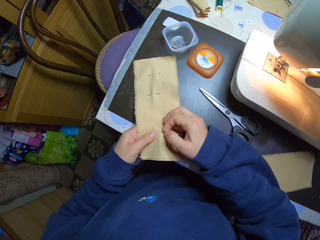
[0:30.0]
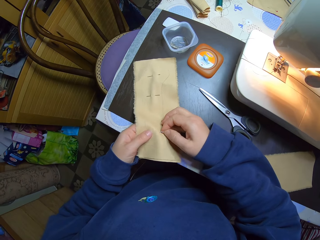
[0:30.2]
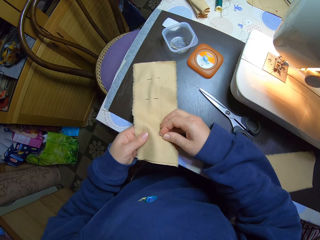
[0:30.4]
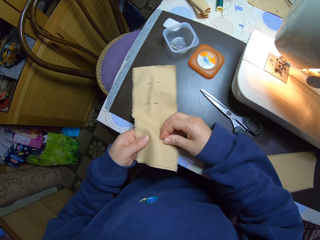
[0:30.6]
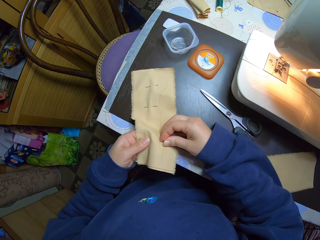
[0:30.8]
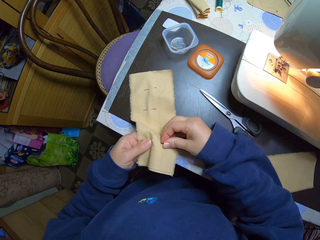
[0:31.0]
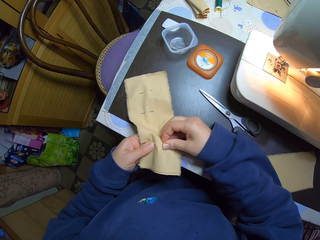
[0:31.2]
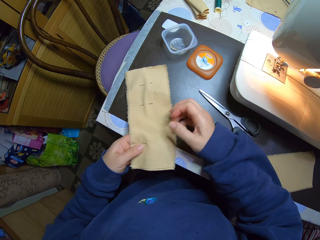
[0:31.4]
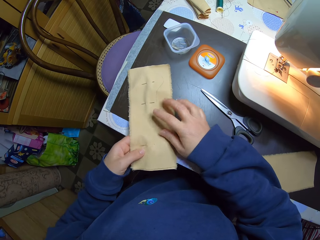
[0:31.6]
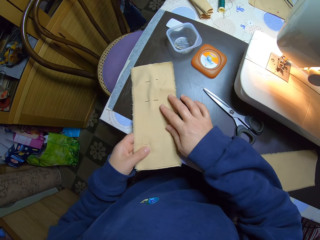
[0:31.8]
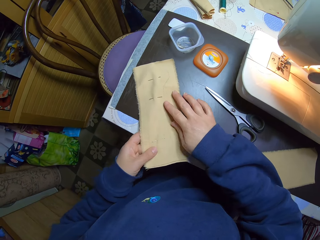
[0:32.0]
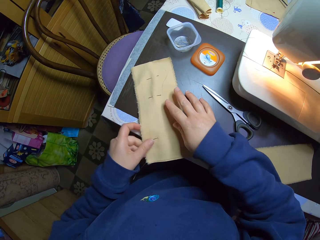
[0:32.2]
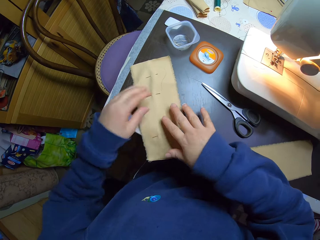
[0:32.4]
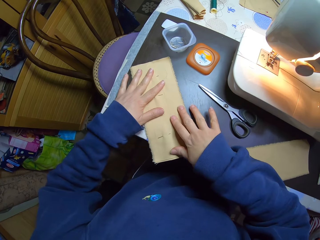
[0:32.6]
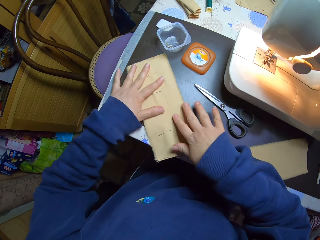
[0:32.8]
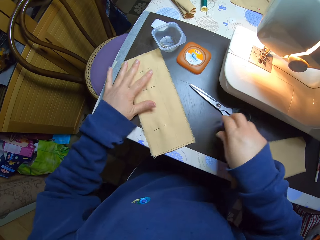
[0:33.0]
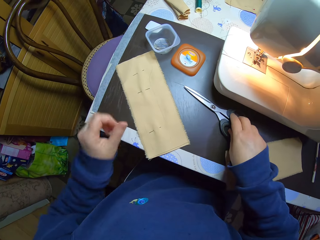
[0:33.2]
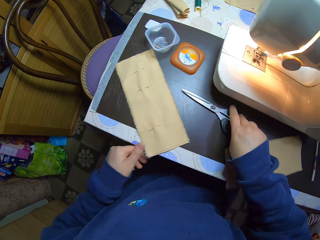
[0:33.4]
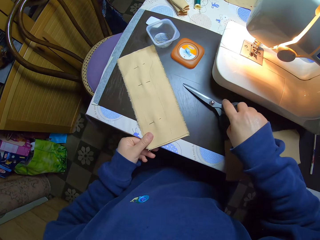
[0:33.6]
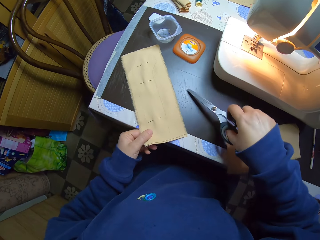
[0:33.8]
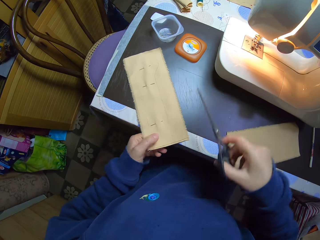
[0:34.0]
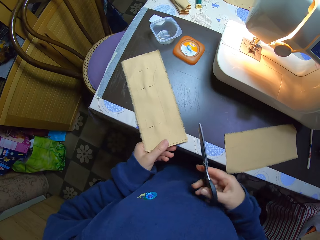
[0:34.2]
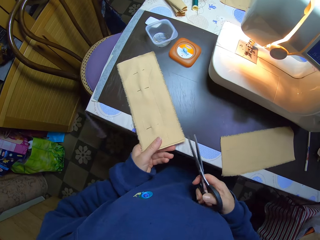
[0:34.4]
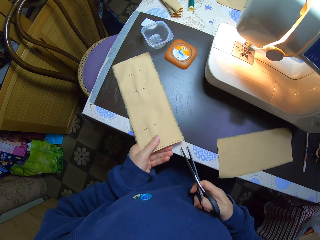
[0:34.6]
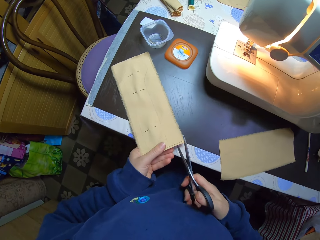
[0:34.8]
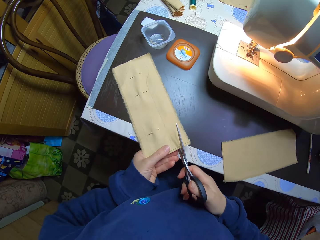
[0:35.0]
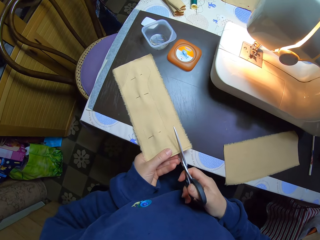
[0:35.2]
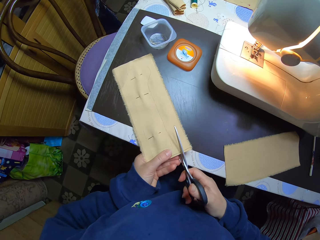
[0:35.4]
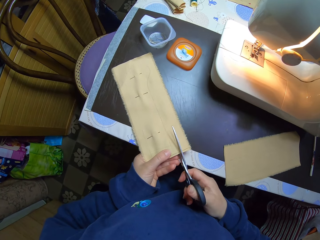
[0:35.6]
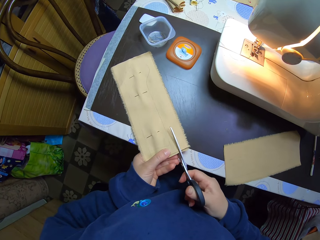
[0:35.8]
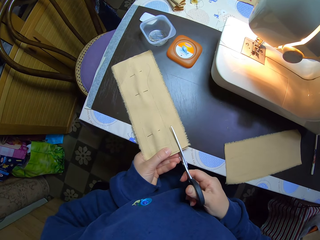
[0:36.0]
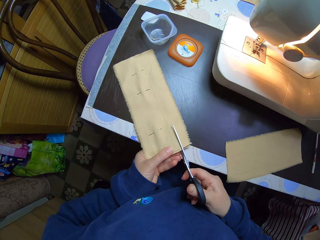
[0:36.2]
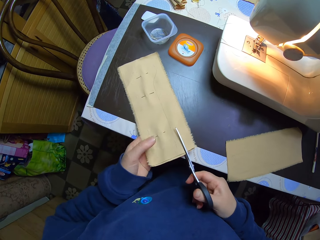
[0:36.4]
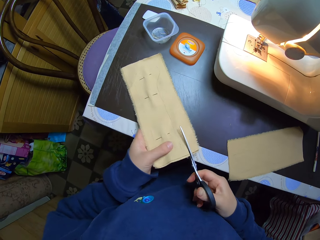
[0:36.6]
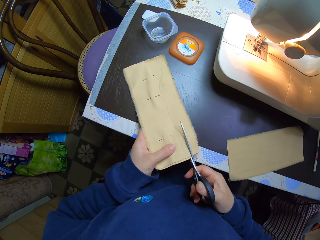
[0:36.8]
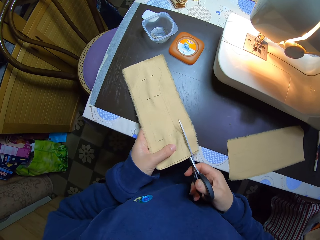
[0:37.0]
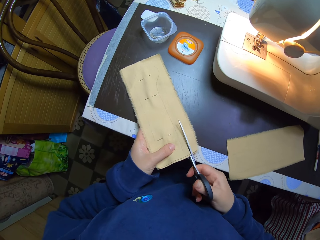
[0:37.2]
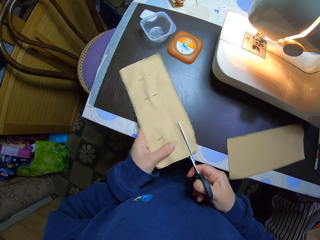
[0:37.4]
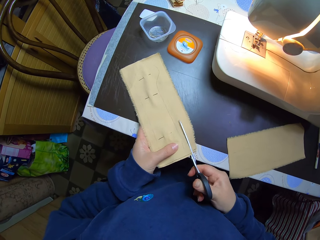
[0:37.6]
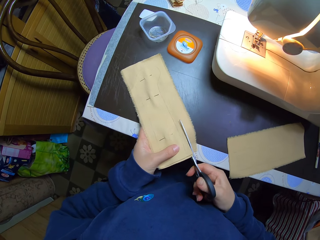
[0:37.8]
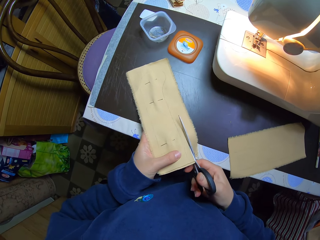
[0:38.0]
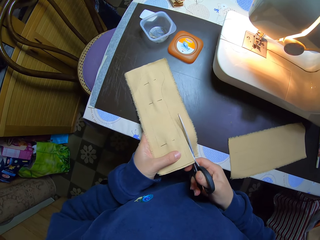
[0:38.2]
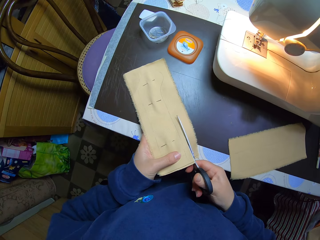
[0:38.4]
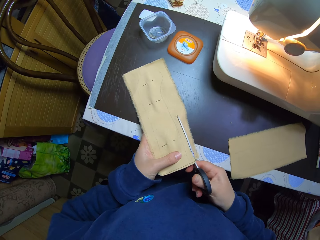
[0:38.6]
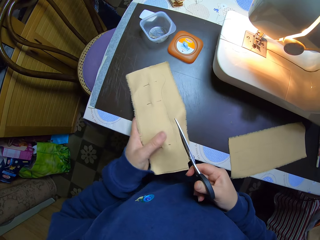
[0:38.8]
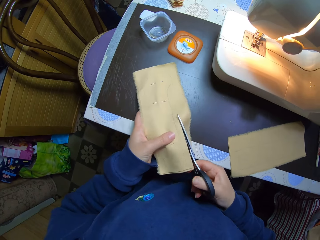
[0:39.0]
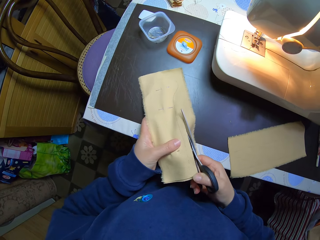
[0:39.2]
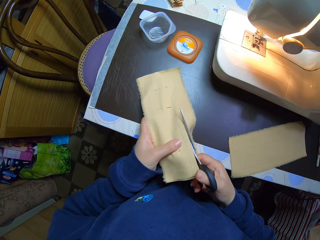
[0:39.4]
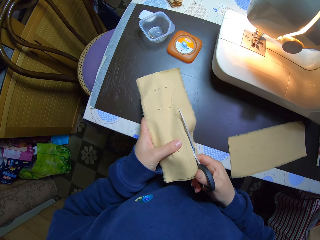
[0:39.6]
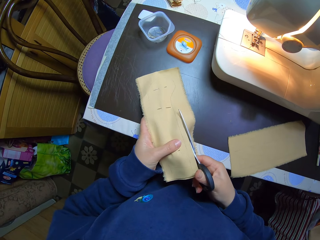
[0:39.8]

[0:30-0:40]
The camera wearer puts the hand on the material. She straightens the material with her hands. She touches the piece of cloth on the table with both hands. She picks a pair of scissors from the table with her right hand. She takes her left hand off the piece of cloth on the table. She holds the piece of cloth on the table with her left hand. She holds the pair of scissors. She cuts around a drawn-out line on the piece of cloth with the scissors in her right hand.

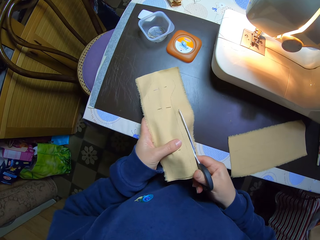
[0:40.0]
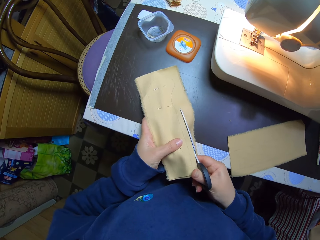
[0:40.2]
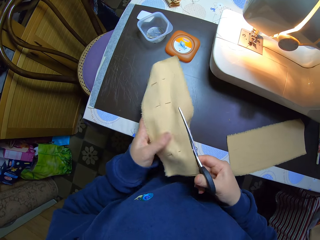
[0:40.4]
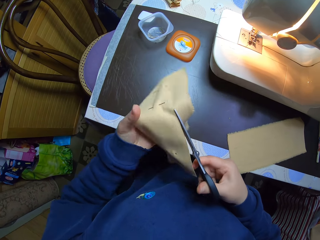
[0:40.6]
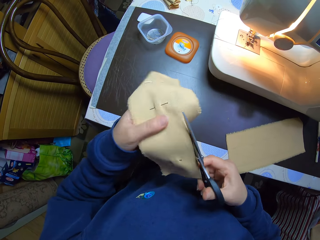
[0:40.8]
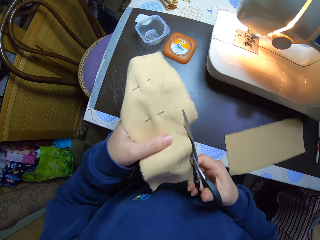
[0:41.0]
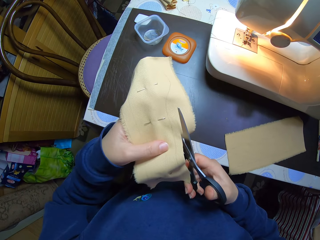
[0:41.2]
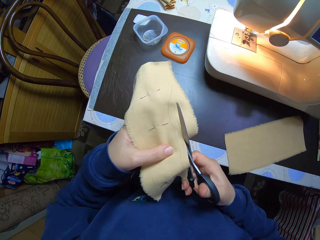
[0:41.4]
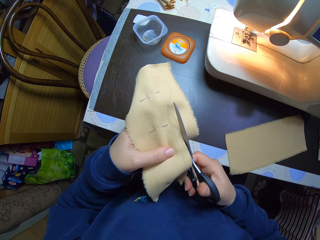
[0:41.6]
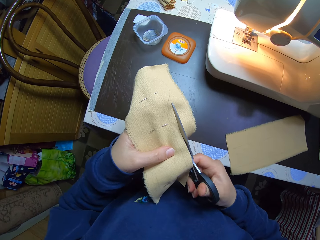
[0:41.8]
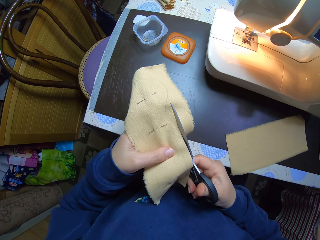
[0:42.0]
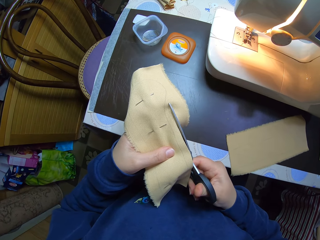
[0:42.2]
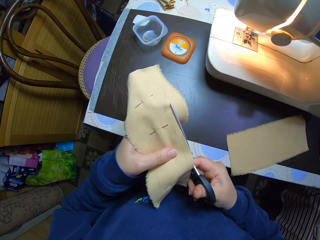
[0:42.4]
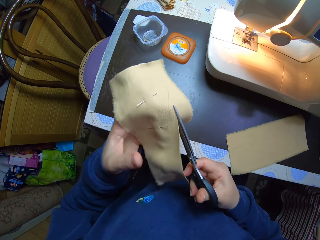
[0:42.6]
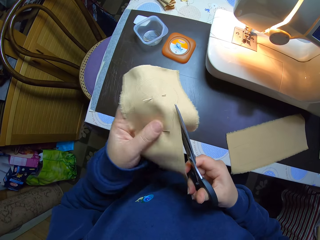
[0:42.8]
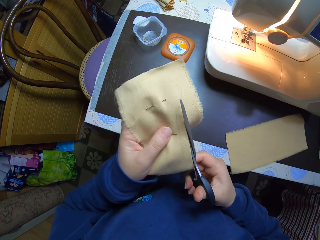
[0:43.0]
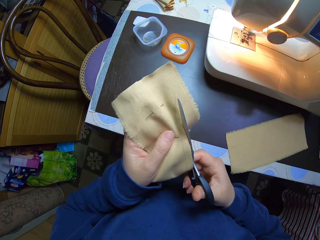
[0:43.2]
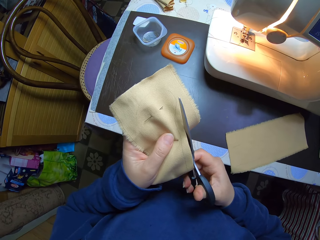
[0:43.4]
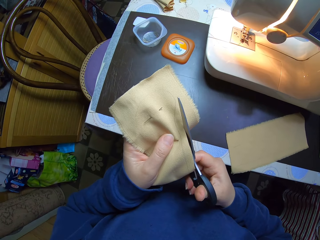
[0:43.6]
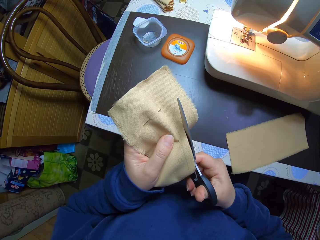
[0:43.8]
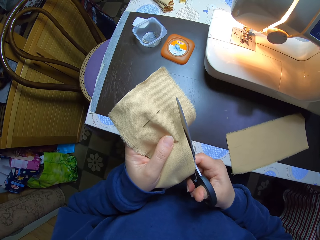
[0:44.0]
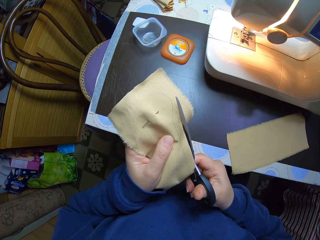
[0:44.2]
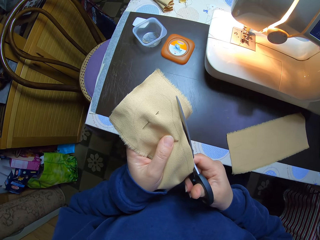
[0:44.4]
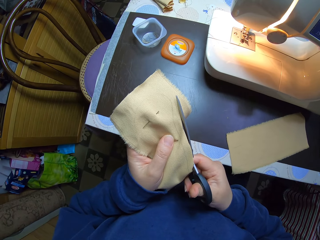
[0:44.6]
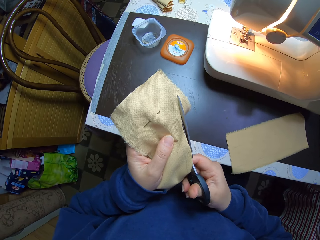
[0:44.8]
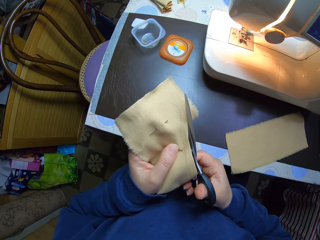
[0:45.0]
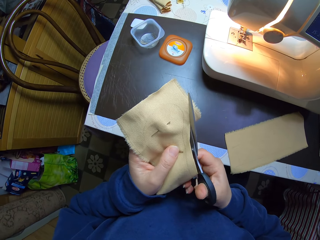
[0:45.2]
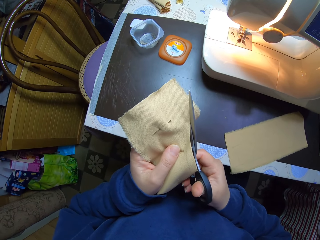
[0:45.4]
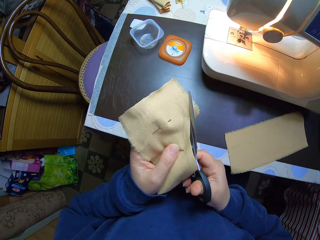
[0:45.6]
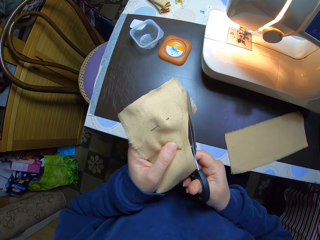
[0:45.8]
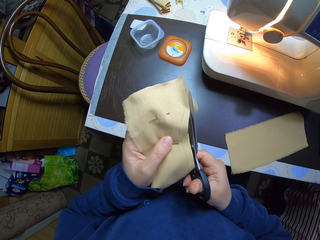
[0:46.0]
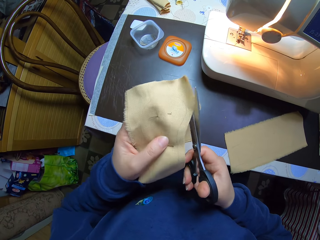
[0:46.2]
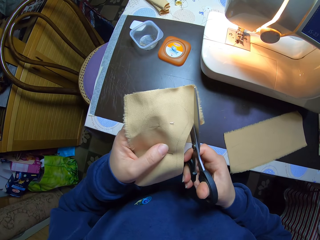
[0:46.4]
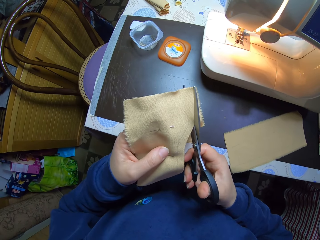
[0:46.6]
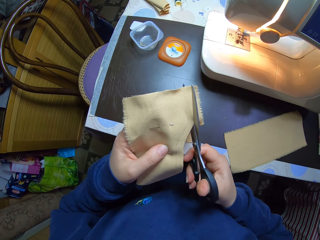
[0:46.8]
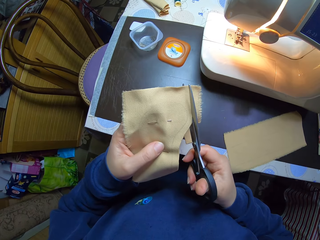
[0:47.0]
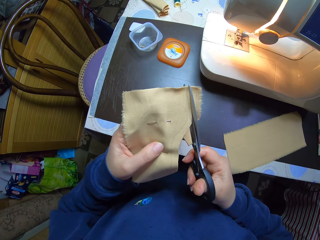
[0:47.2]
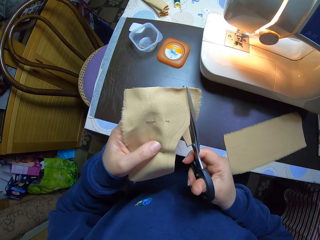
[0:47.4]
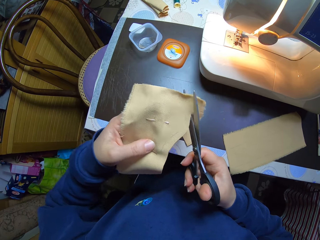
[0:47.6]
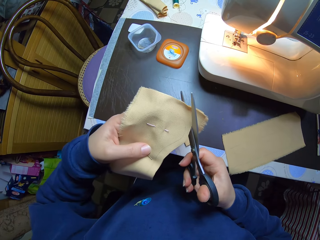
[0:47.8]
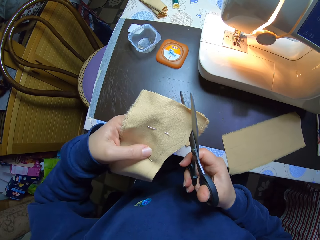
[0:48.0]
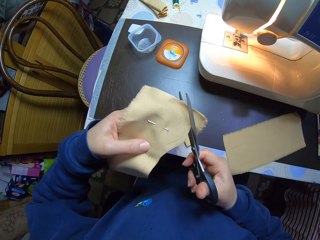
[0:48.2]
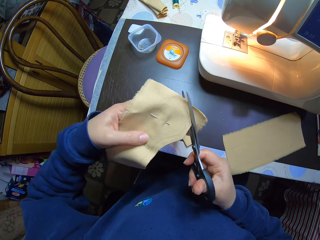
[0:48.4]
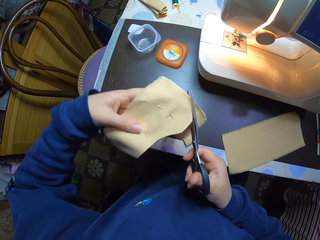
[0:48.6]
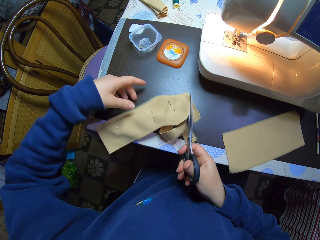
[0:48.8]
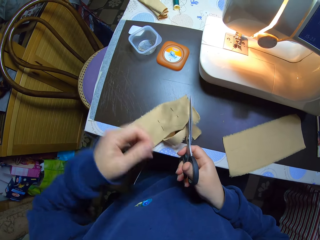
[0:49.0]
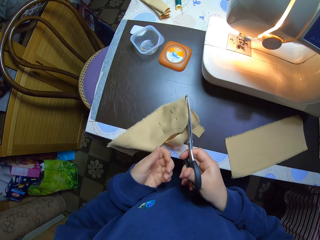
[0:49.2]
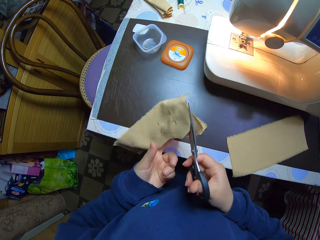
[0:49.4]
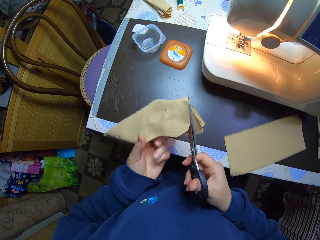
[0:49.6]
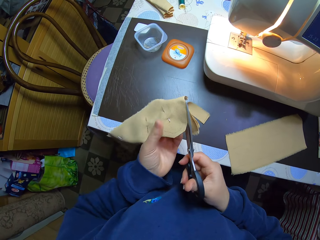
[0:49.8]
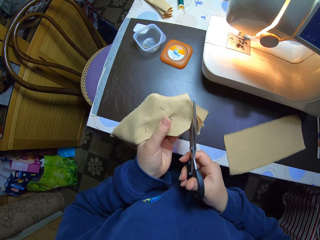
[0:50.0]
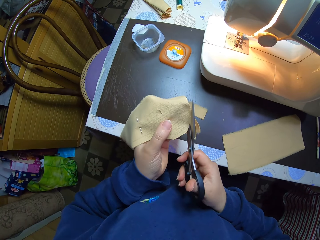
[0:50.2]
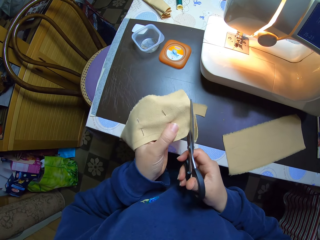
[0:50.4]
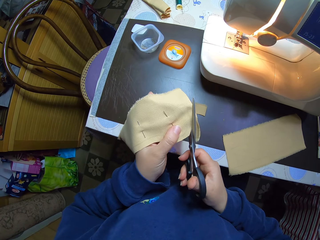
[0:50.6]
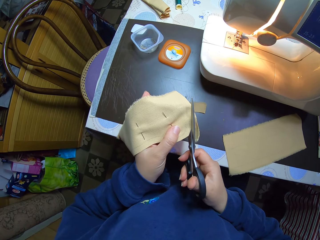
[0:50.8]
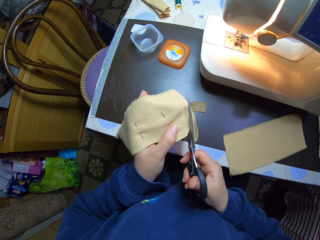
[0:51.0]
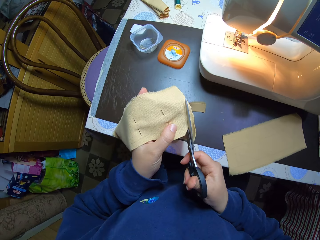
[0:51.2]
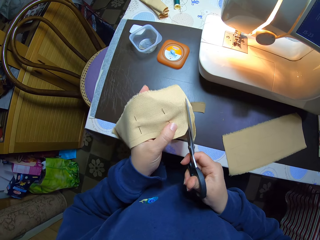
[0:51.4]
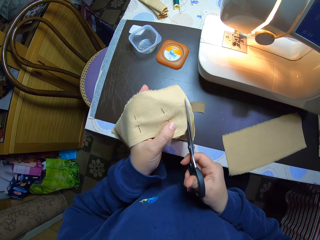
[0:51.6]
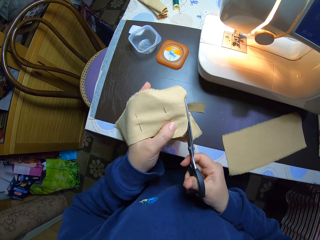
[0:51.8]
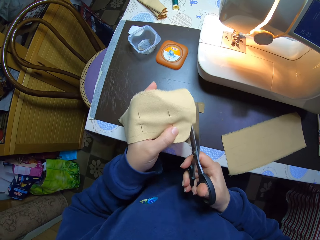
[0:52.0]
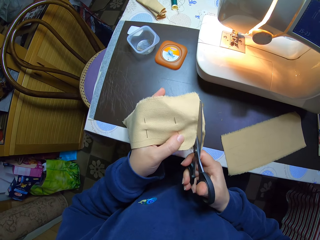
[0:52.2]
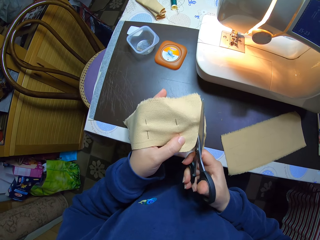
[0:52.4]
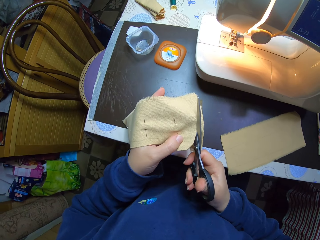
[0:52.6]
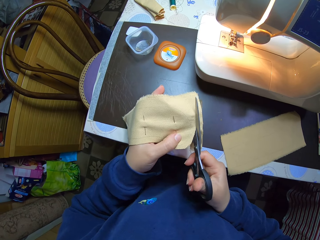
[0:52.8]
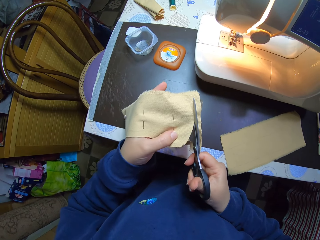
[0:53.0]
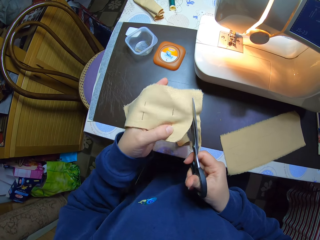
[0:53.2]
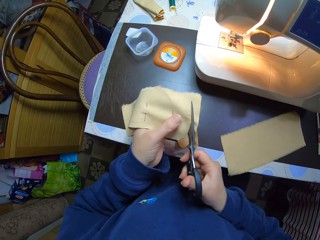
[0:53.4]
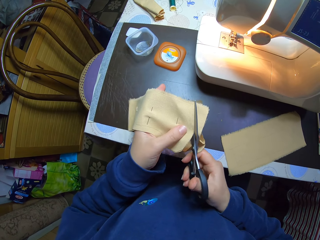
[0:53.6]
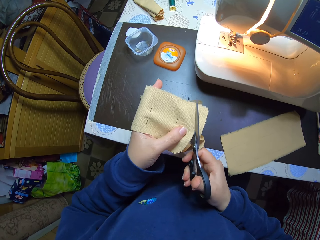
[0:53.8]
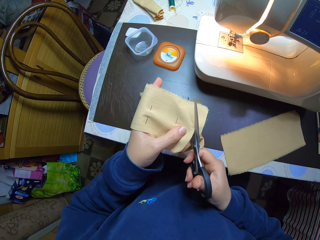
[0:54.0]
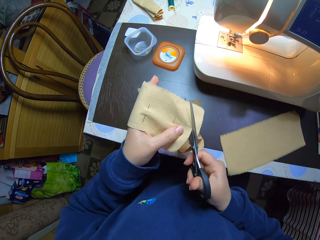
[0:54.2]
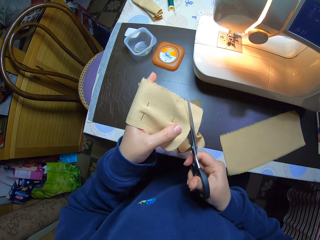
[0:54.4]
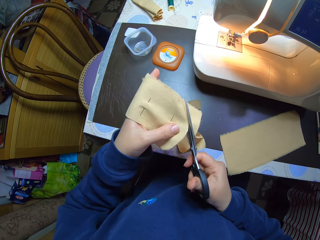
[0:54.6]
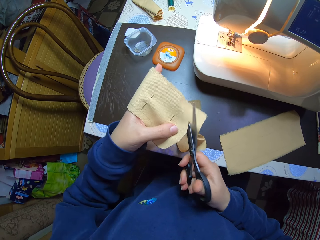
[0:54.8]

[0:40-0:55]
The camera wearer picks the material. They hold the material. They cut the material with the scissors. They turn the material. They cut the material with the scissors.
